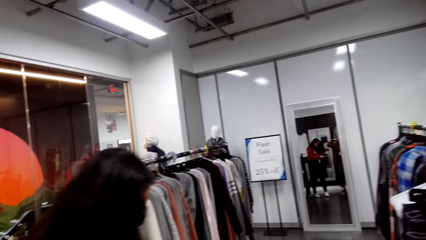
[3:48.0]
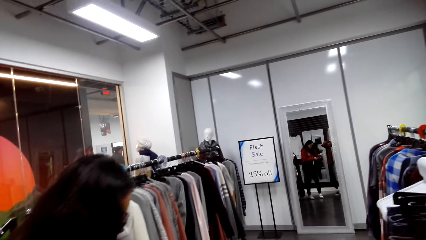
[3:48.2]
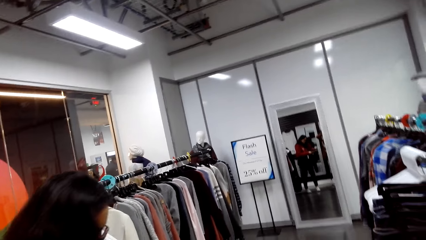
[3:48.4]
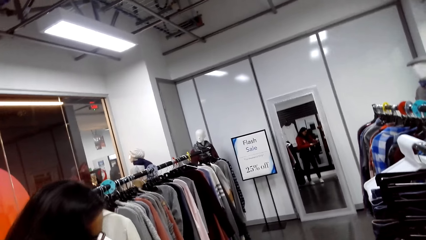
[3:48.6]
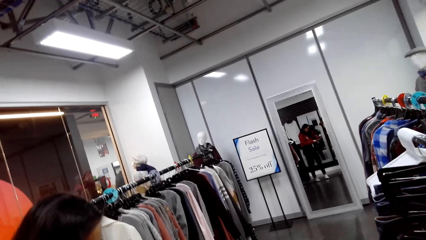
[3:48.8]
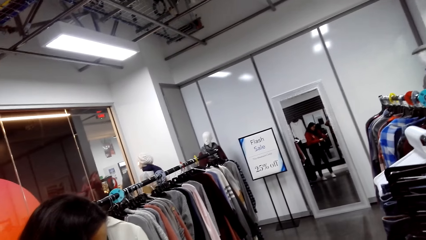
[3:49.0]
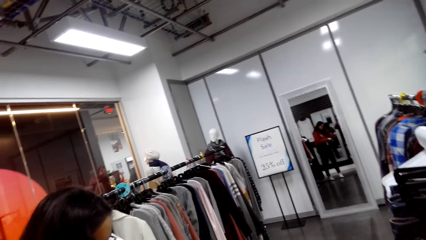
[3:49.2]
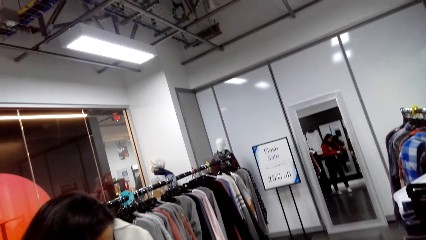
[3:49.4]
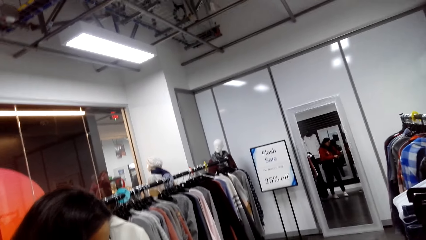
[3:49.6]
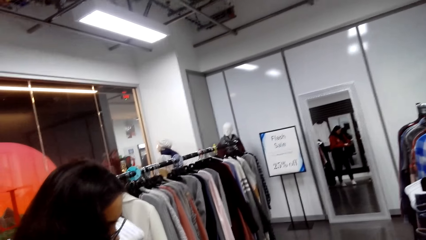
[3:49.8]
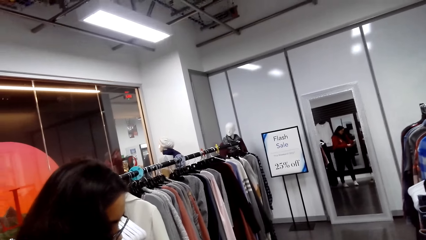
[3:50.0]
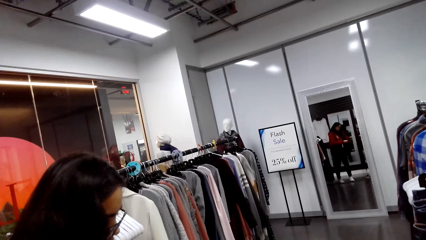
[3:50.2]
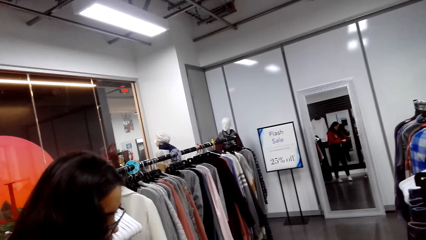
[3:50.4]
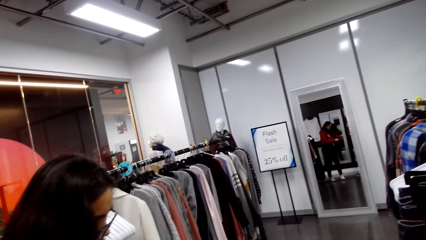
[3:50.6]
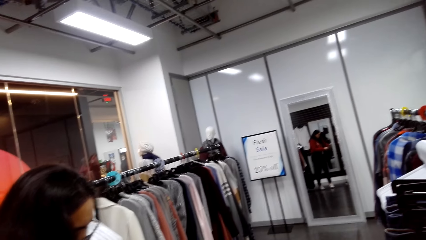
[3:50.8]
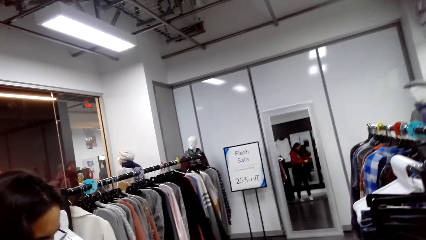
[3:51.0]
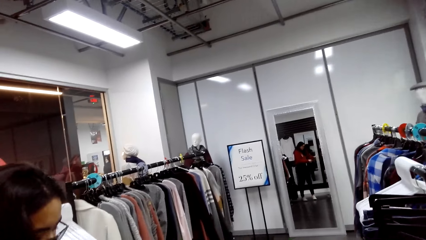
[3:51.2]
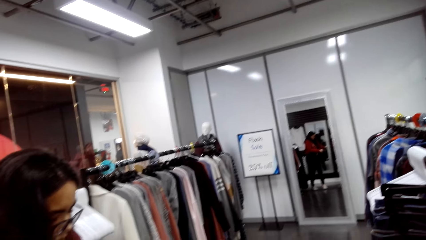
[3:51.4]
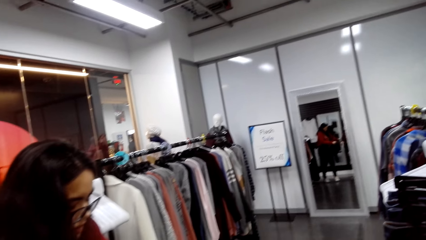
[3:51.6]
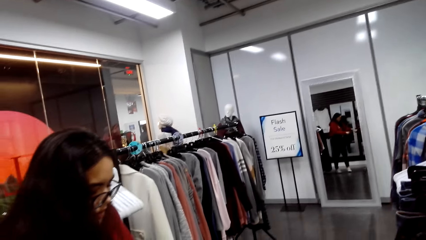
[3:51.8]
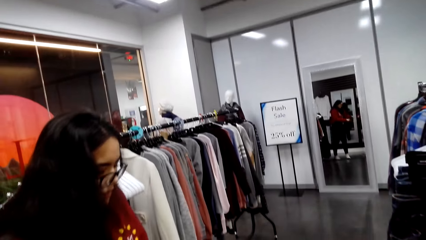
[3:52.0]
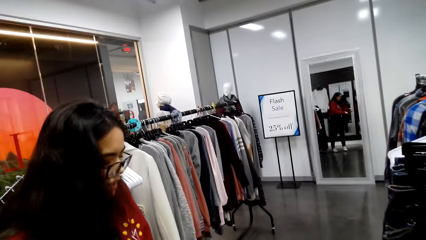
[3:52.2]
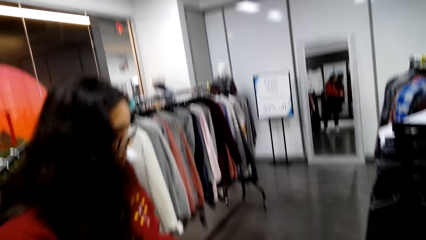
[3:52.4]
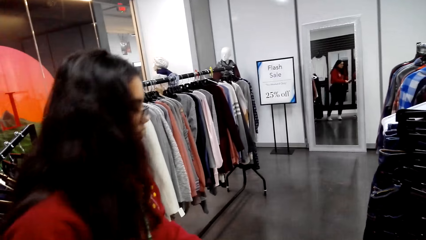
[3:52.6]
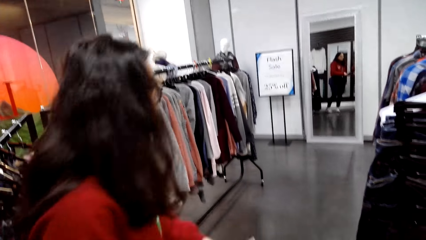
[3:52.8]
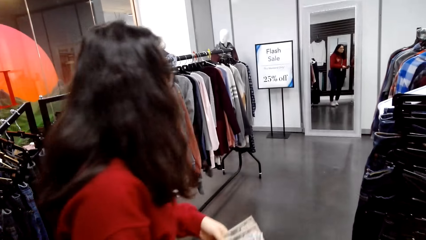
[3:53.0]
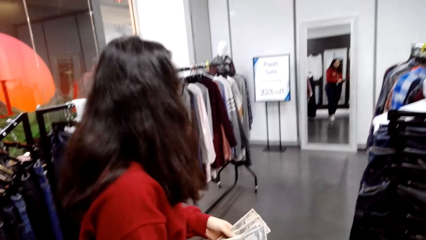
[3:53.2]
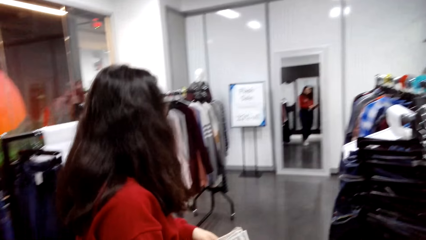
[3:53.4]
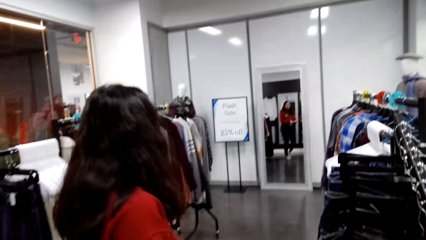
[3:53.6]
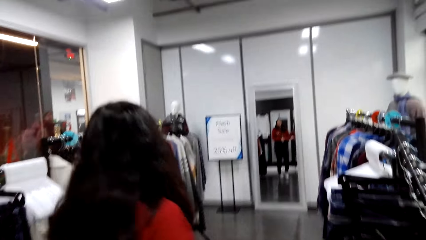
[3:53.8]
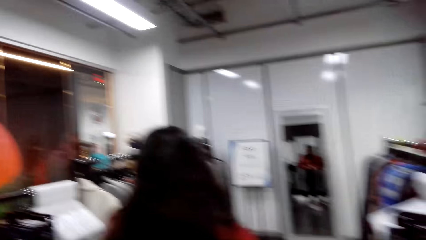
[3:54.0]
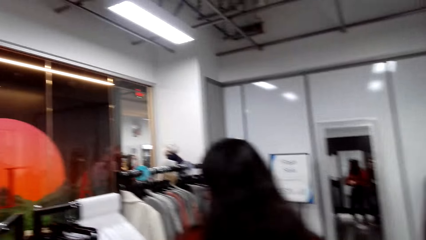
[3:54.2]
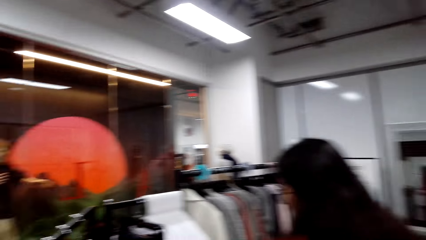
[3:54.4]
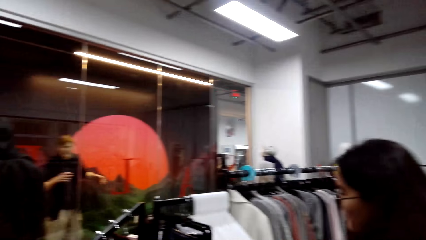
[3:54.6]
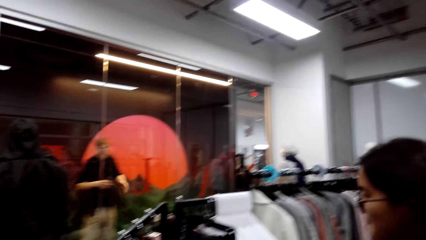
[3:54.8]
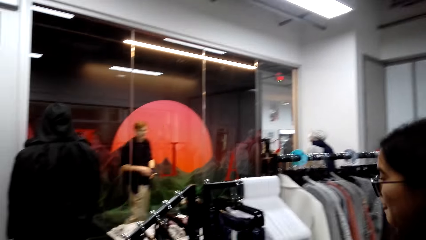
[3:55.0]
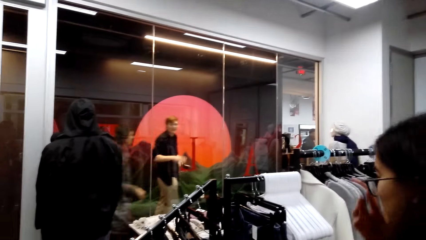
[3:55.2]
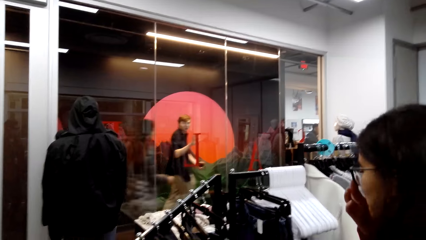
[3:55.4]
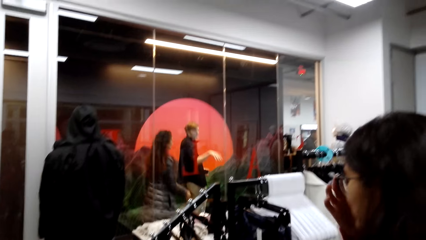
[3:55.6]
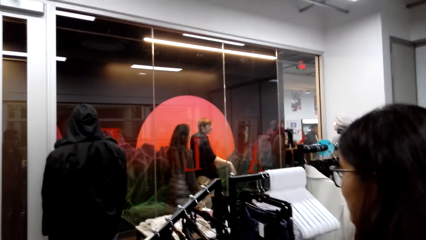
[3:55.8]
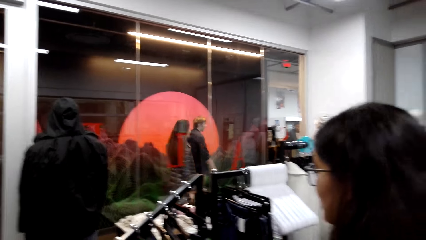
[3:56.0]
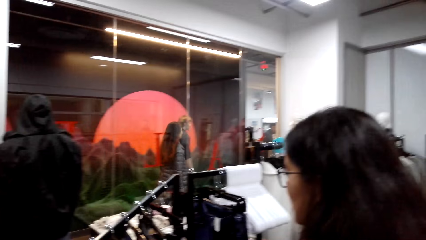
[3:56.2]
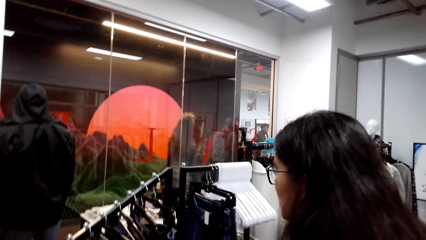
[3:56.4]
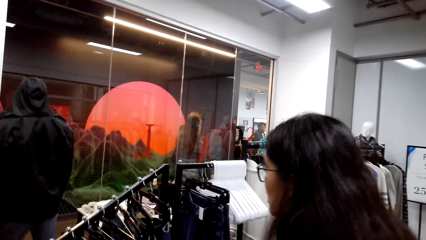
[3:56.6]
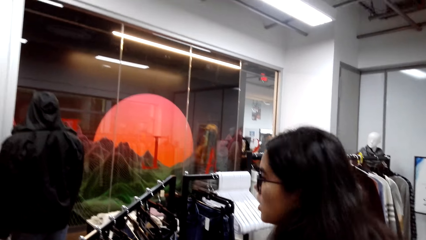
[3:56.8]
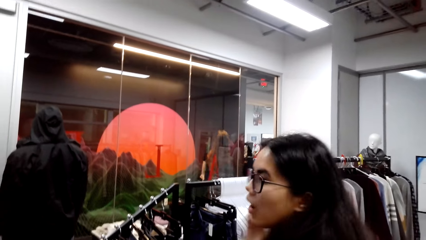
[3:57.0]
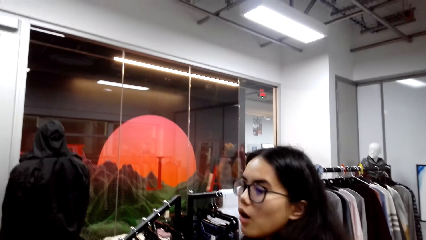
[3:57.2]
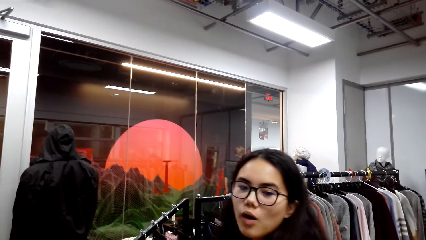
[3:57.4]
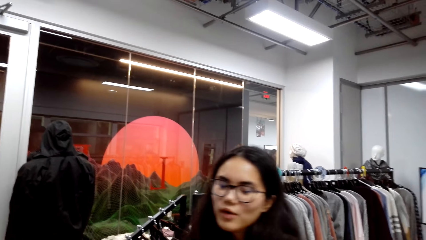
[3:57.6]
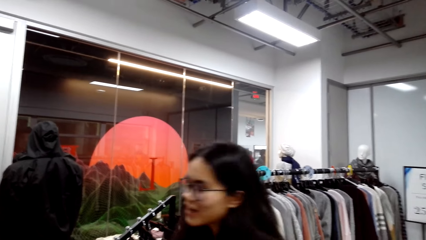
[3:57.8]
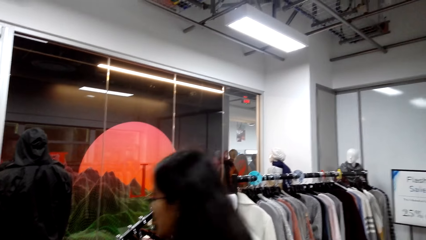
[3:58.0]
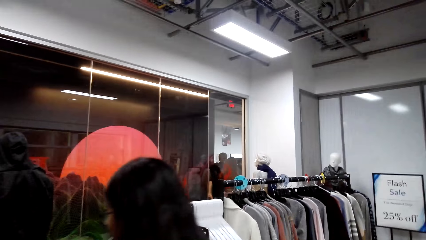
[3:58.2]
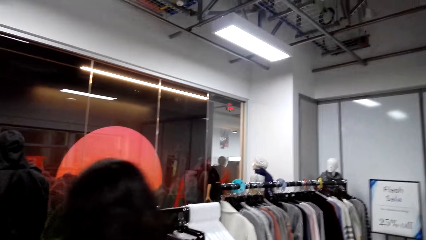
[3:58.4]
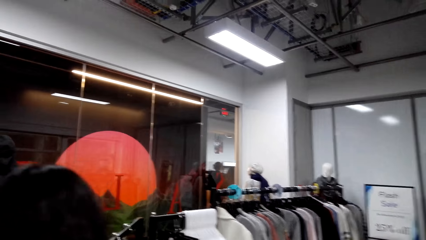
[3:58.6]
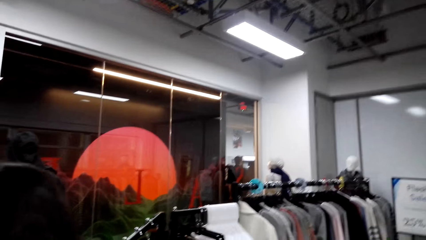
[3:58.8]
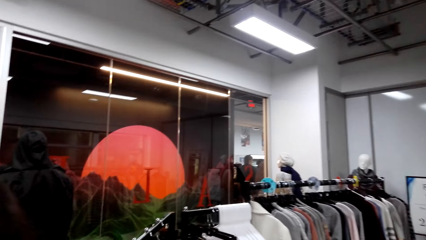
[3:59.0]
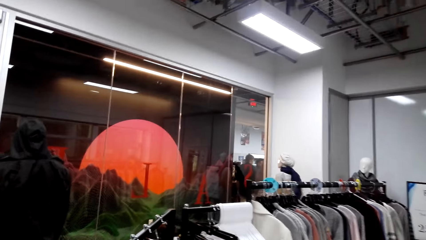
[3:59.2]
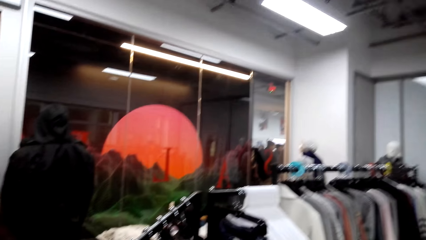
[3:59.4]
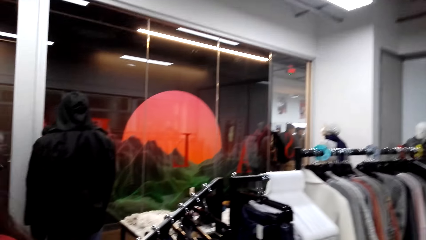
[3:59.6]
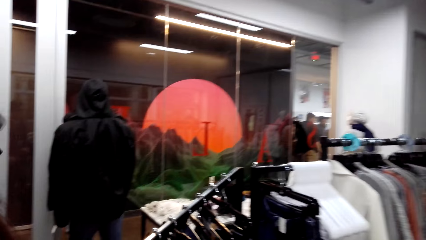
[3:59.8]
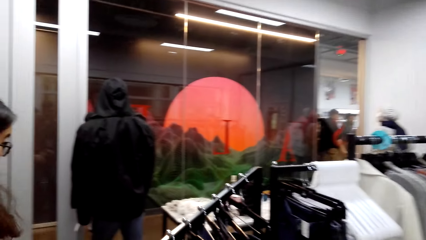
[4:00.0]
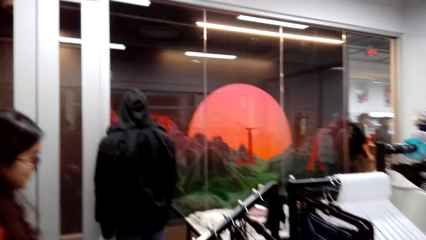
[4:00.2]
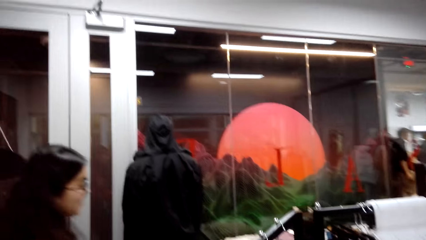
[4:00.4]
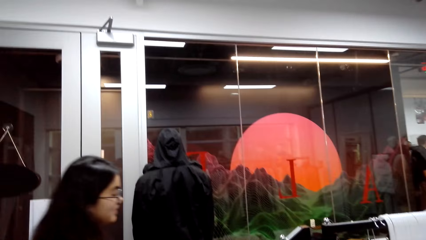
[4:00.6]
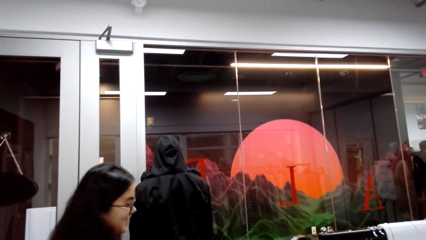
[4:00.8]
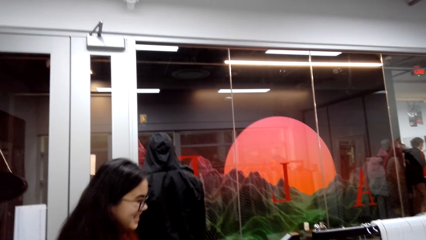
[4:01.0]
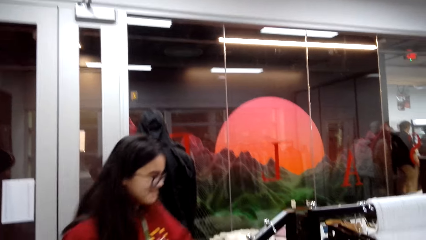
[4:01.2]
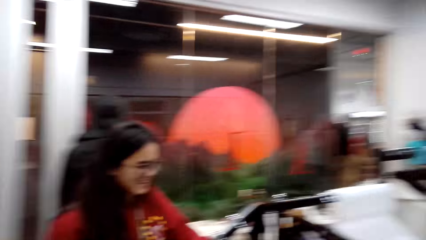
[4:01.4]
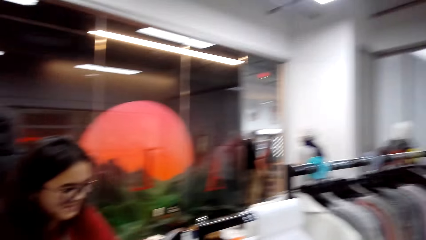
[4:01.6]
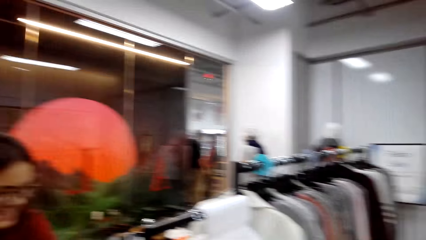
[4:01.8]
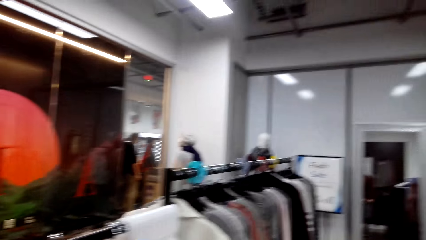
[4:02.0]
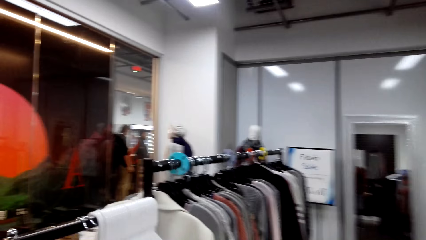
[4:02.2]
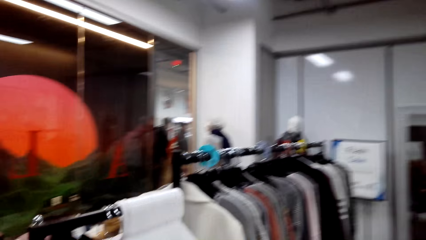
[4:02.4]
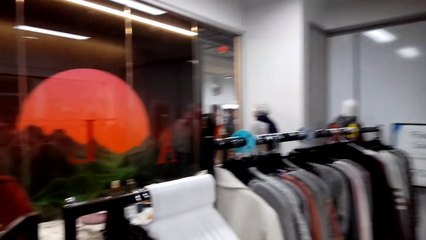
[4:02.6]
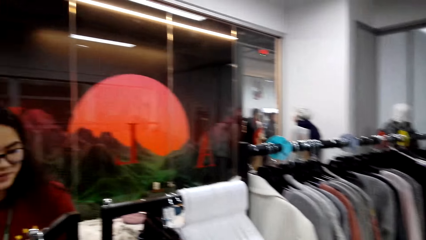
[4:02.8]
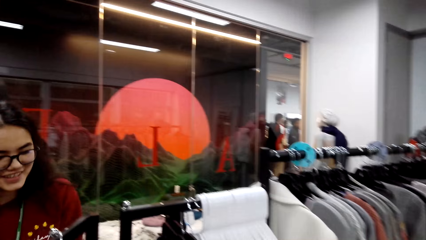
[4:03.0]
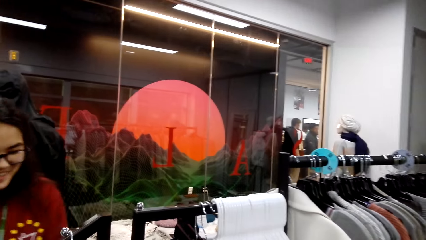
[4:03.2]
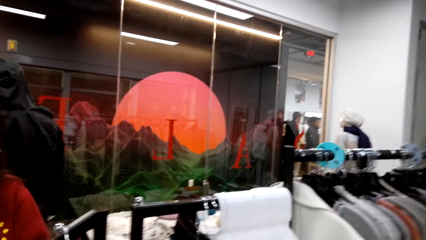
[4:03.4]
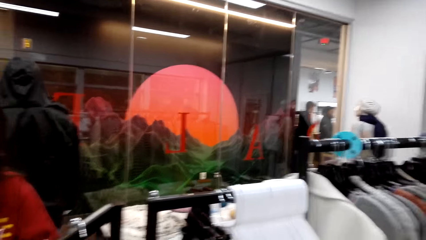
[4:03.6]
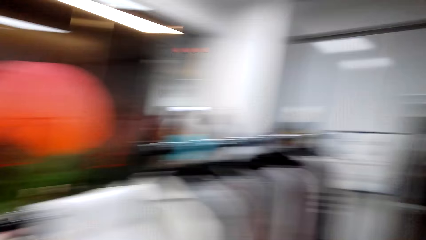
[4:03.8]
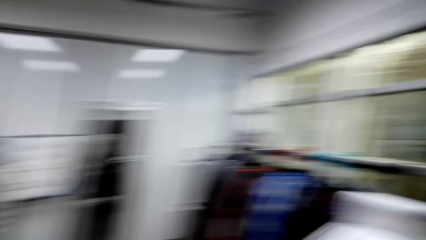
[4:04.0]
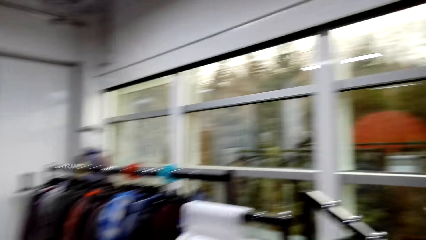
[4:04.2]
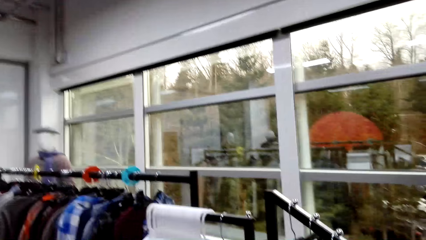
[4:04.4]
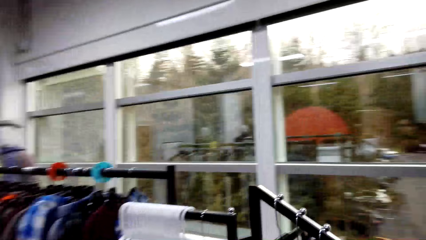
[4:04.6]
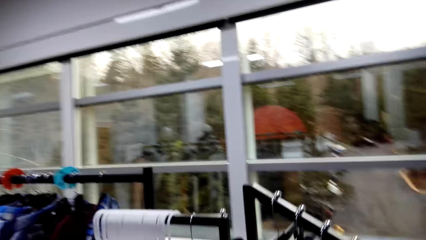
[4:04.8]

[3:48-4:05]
A woman speaks. The camera wearer speaks to the woman. The woman talks. The camera wearer looks around. They laugh.
